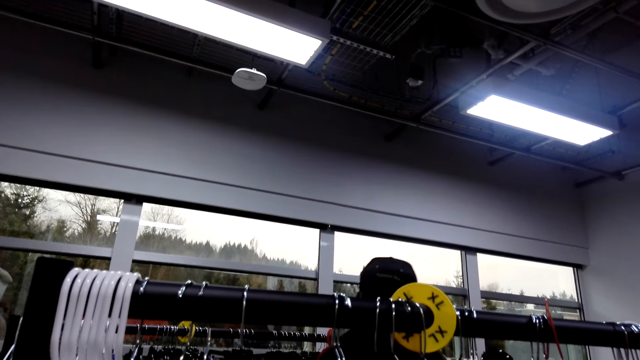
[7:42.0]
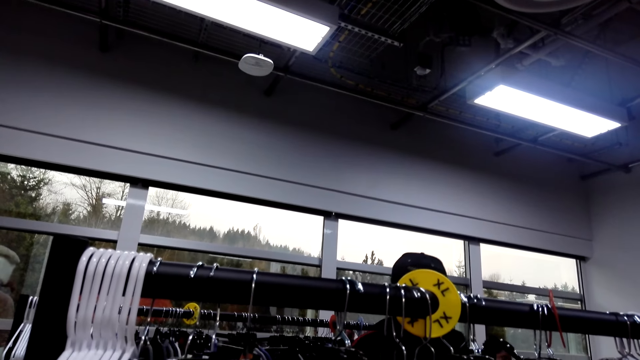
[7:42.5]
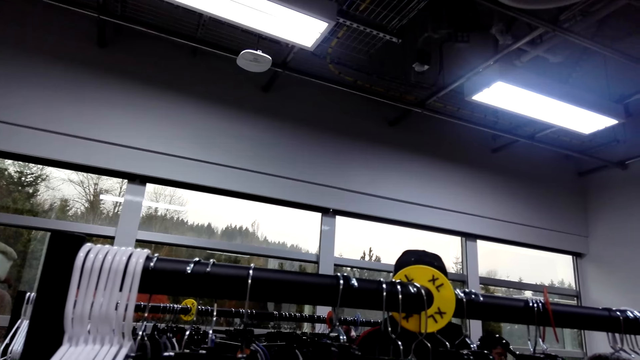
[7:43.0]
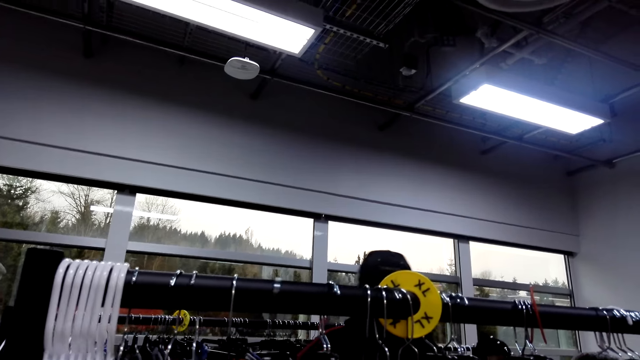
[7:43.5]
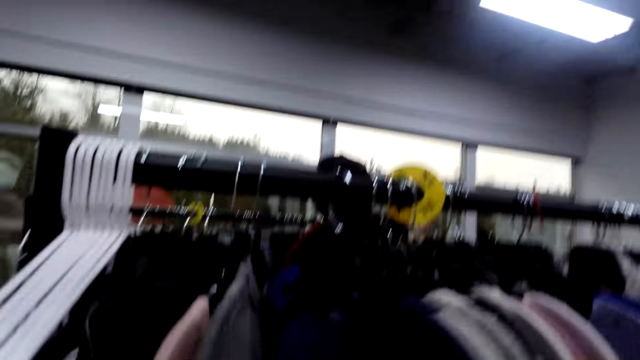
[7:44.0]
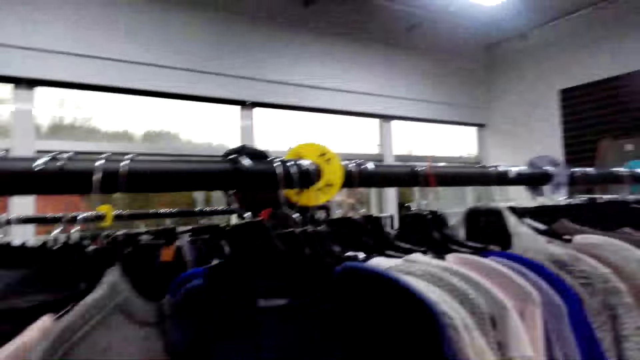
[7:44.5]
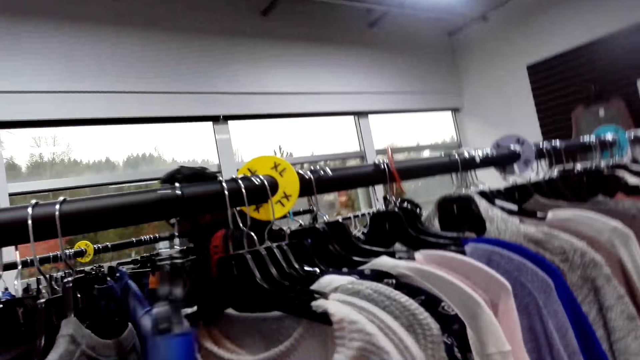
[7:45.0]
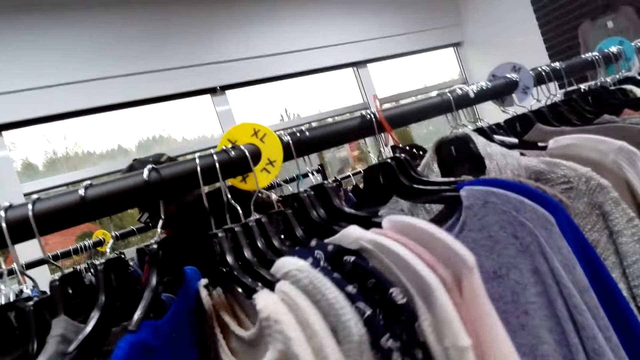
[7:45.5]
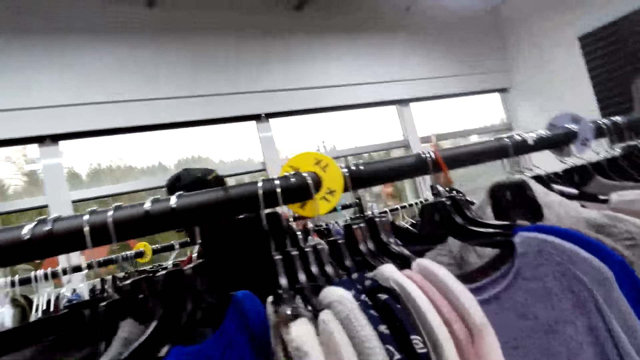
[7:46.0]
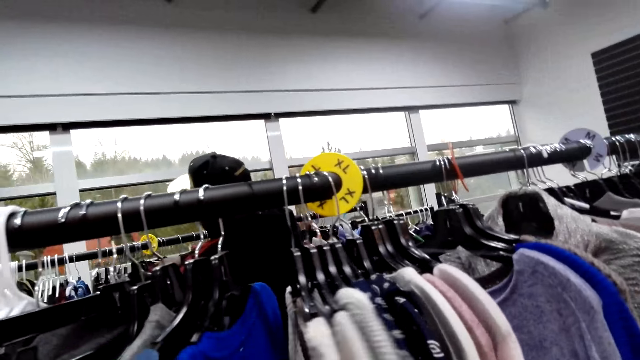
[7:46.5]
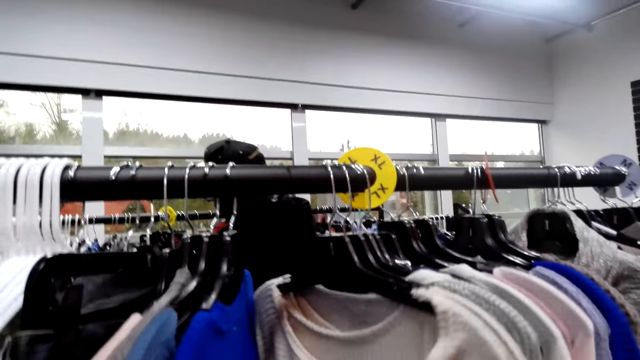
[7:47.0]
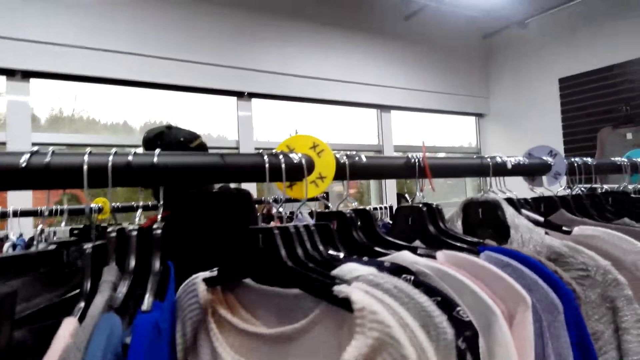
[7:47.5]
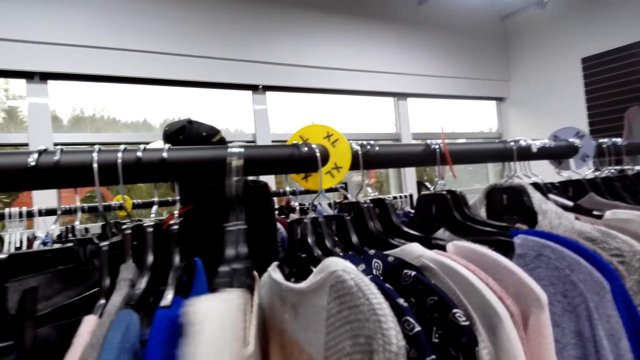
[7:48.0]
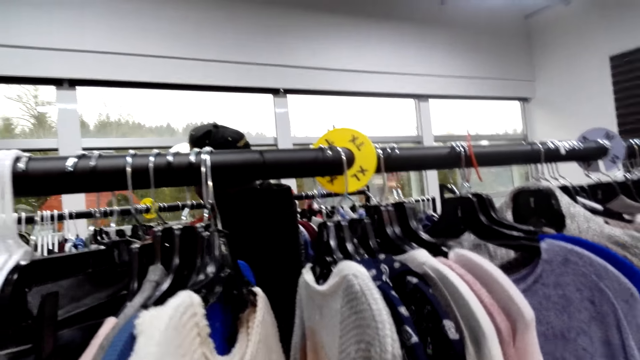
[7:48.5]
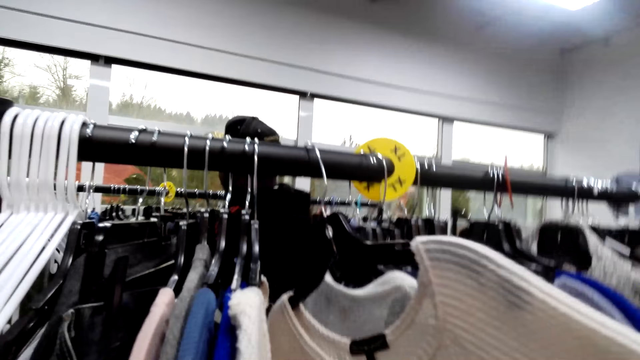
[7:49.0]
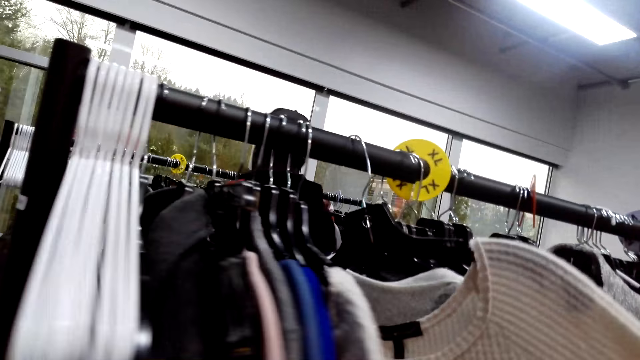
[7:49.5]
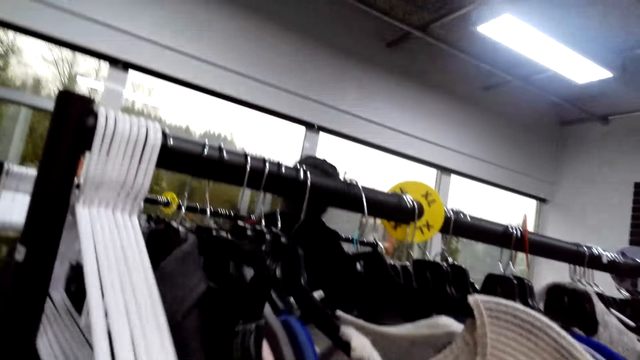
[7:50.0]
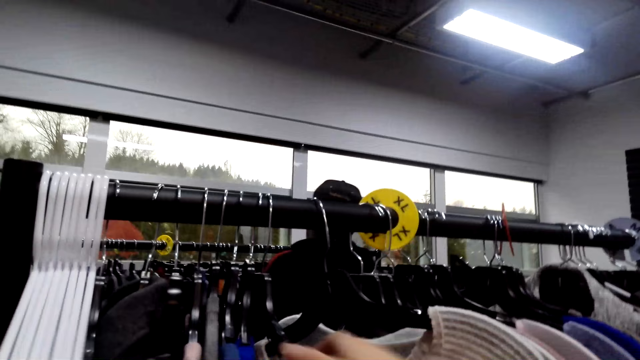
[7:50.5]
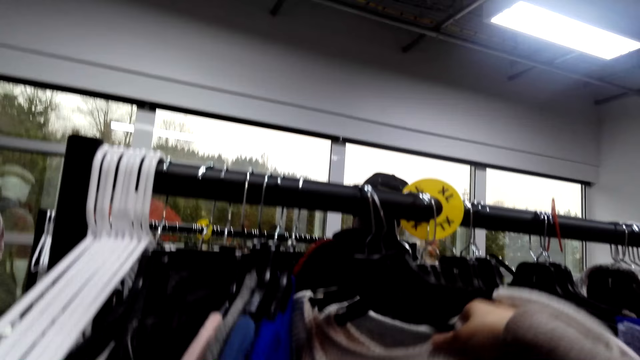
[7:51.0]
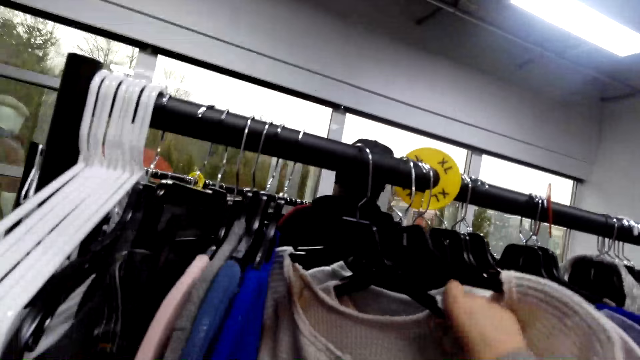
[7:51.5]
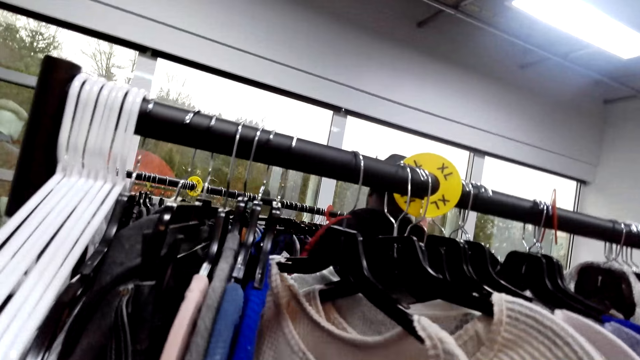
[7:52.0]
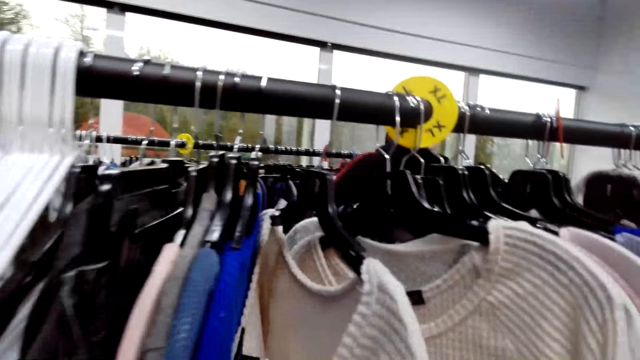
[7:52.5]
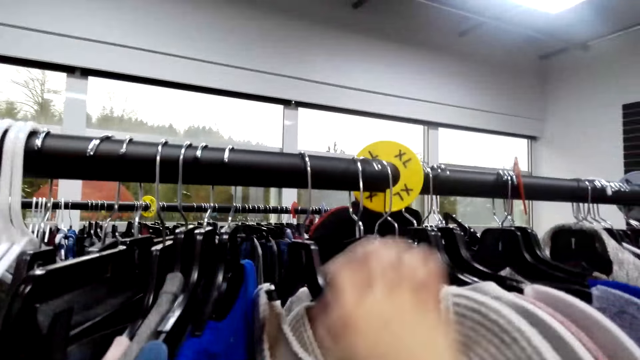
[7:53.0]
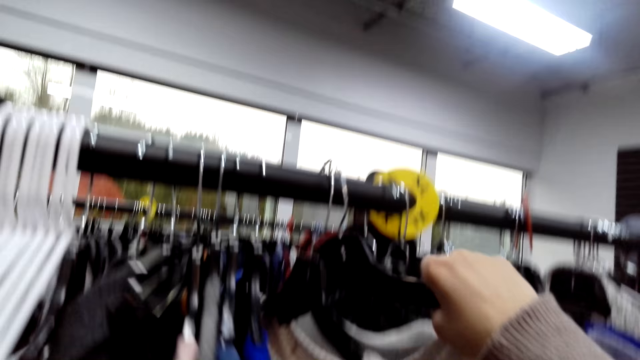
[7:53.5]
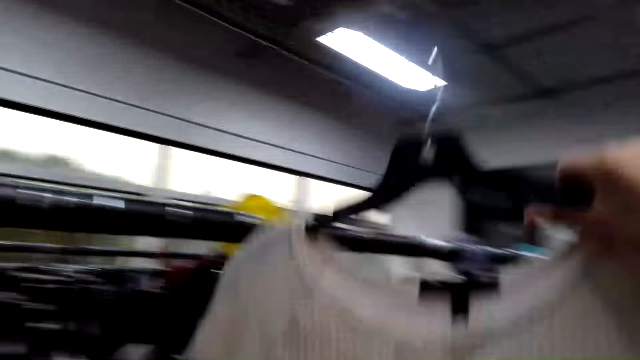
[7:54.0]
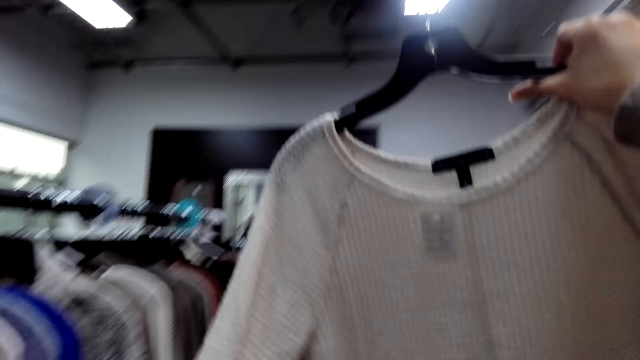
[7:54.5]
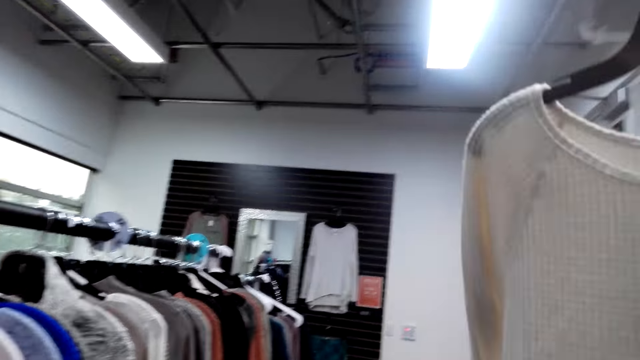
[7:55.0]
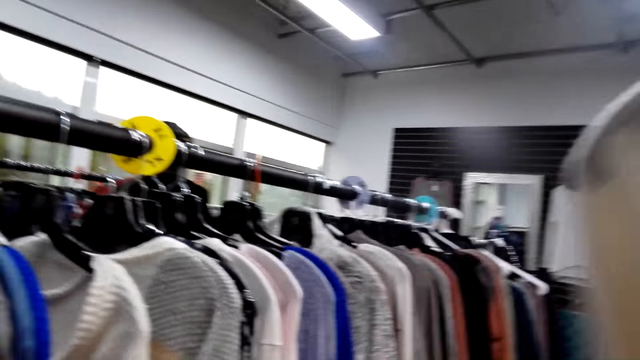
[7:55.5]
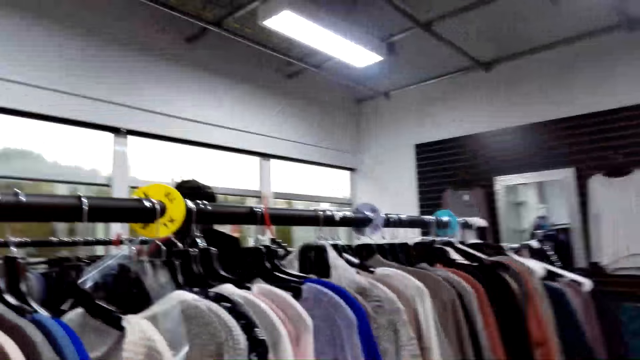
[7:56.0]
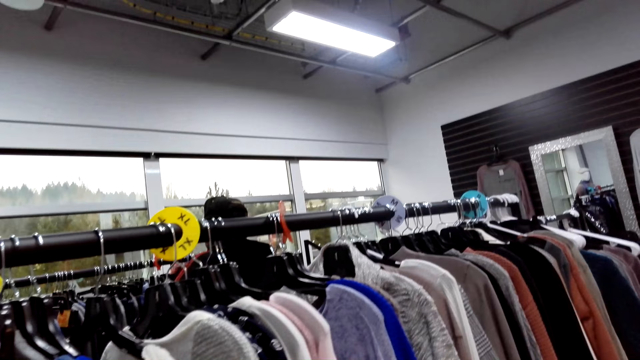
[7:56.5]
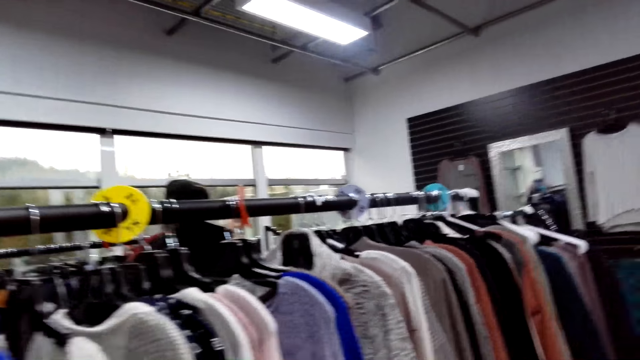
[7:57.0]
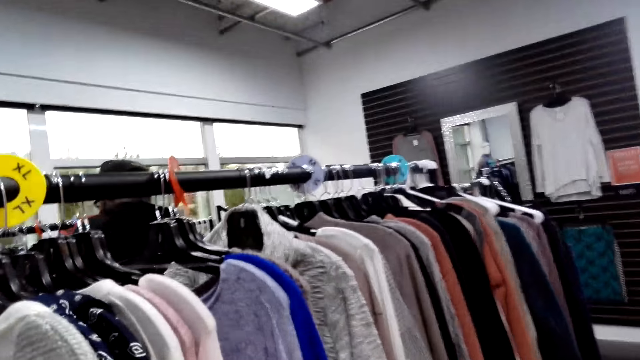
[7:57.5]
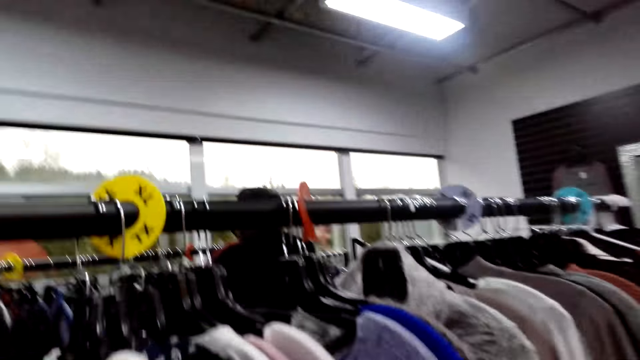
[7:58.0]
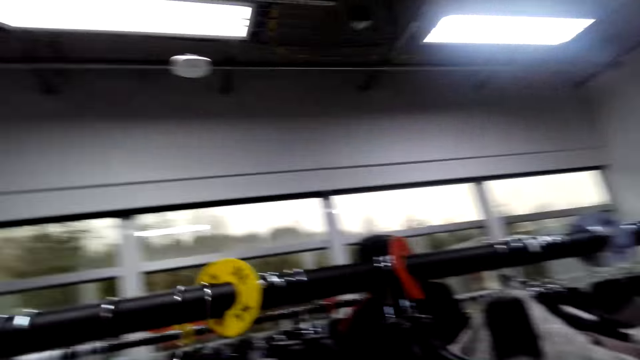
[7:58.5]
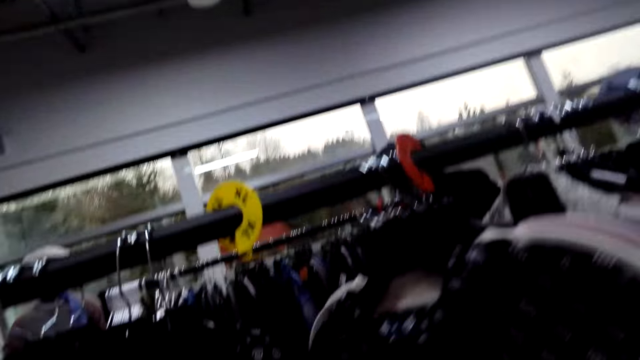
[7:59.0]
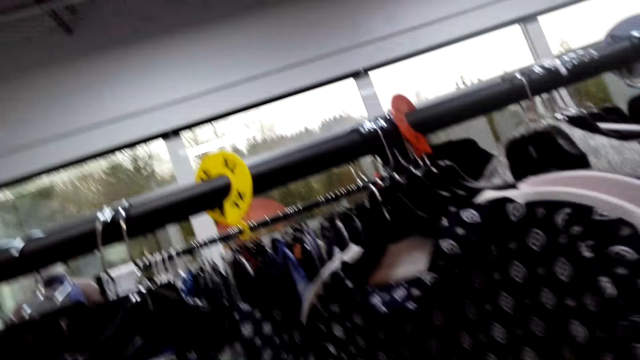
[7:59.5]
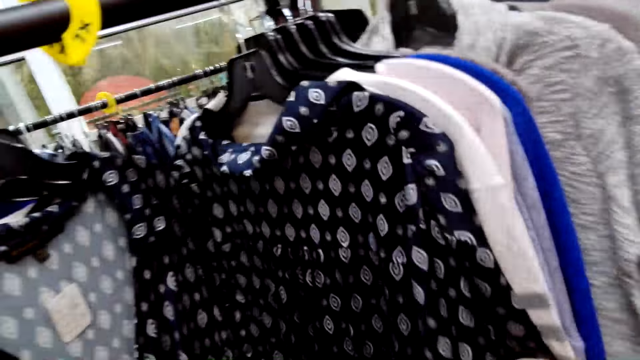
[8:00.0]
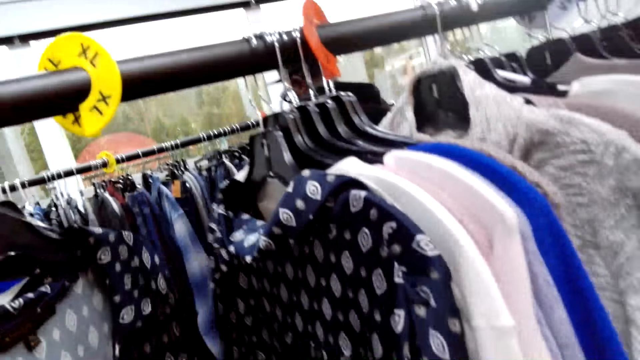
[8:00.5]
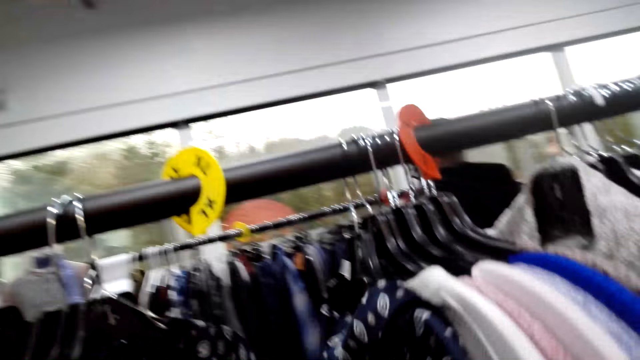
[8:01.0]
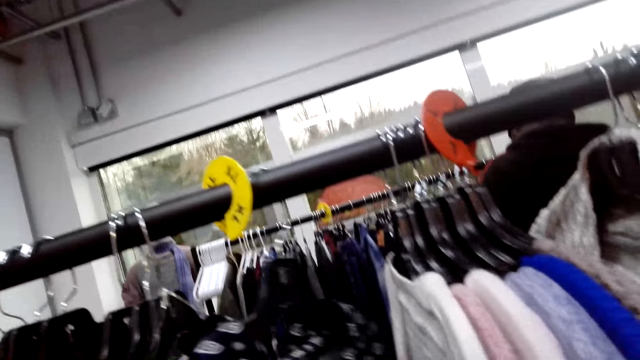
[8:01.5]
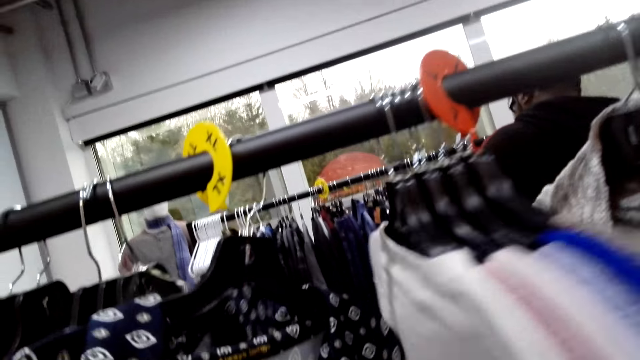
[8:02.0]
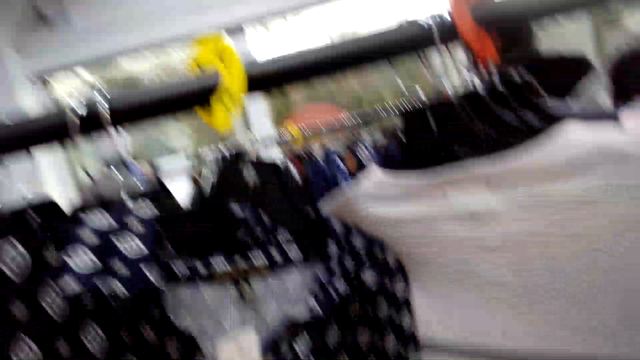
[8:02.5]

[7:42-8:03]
The camera wearer holds a shirt. They pick the shirts from the cloth rack. They walk in the shop. They touch the tops. They select the shirts from the cloth rack.
